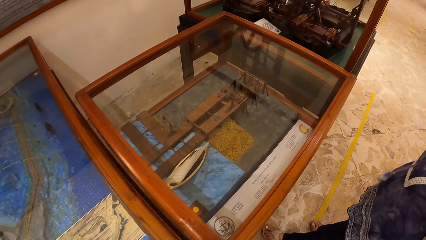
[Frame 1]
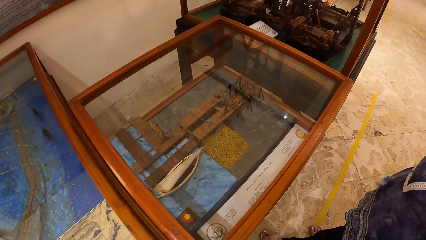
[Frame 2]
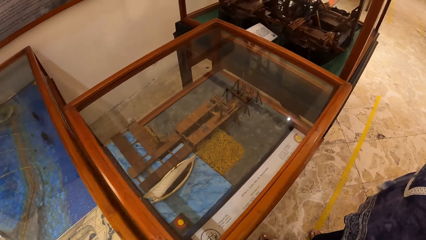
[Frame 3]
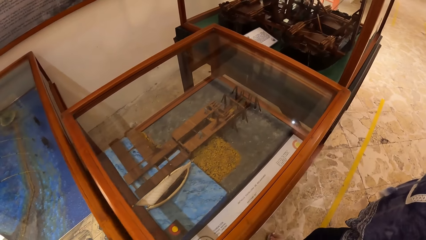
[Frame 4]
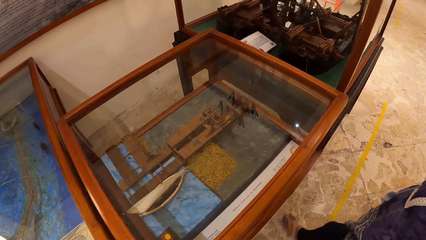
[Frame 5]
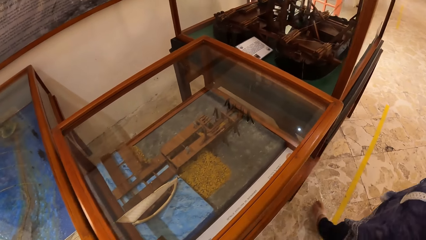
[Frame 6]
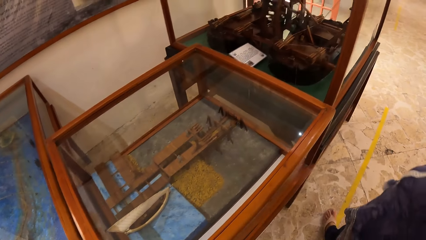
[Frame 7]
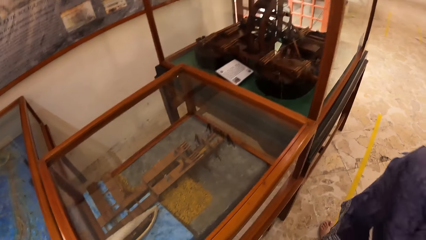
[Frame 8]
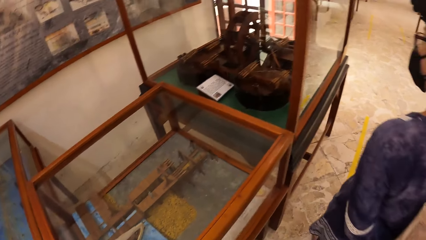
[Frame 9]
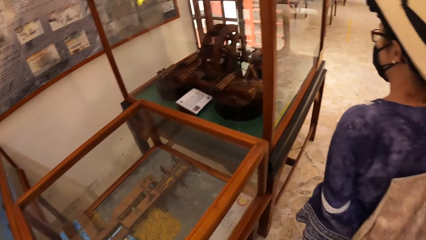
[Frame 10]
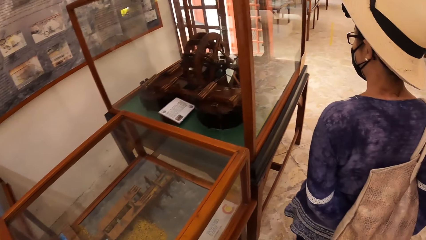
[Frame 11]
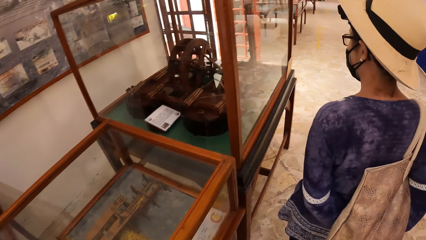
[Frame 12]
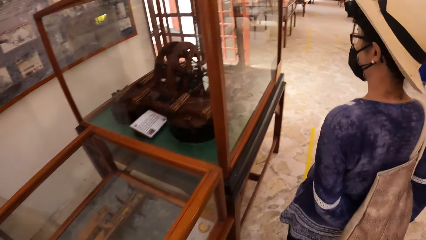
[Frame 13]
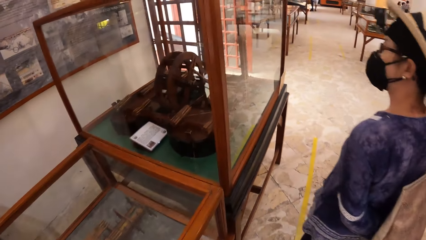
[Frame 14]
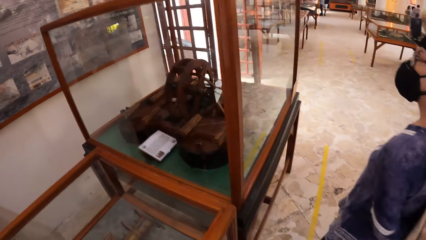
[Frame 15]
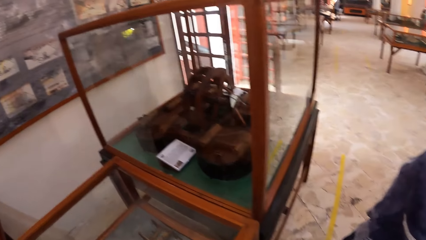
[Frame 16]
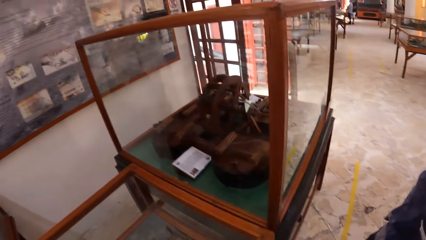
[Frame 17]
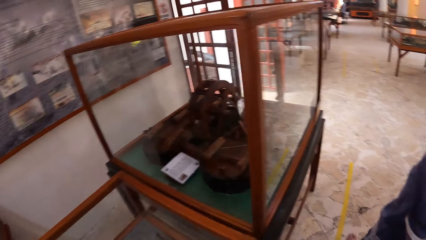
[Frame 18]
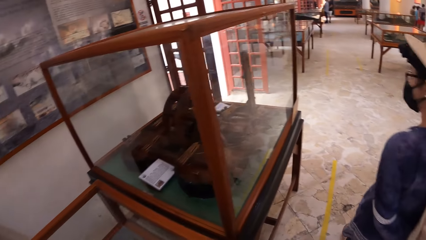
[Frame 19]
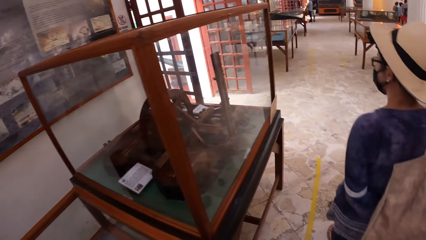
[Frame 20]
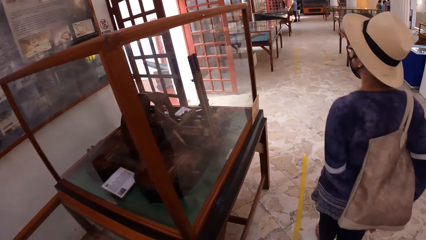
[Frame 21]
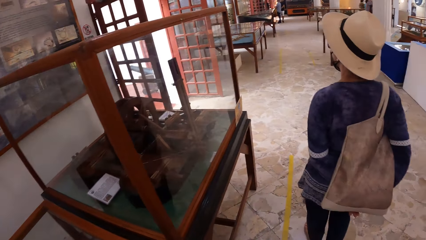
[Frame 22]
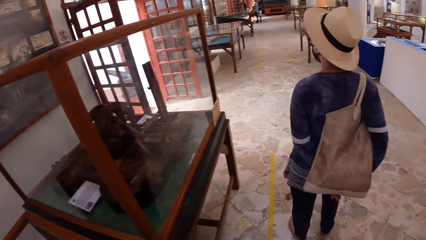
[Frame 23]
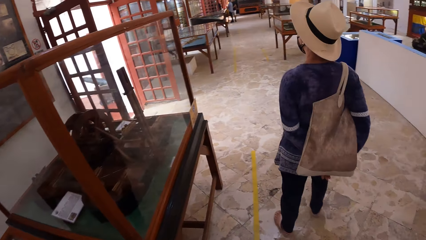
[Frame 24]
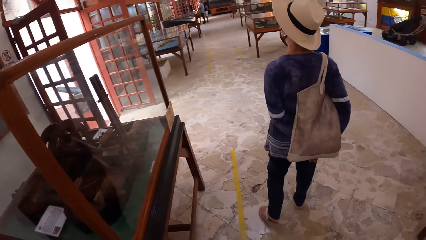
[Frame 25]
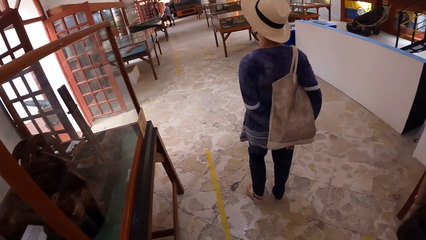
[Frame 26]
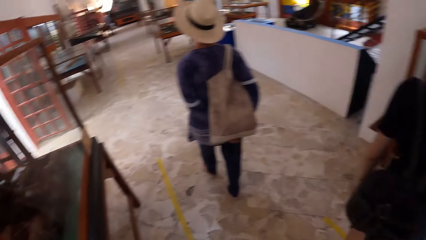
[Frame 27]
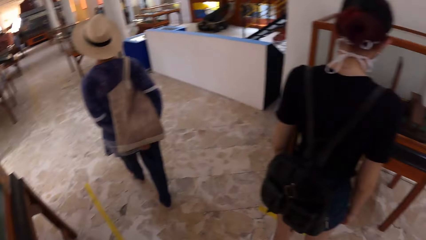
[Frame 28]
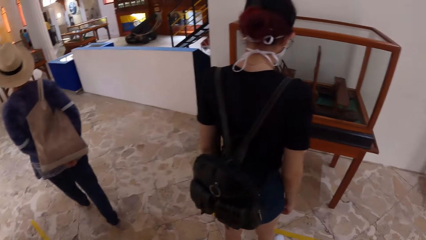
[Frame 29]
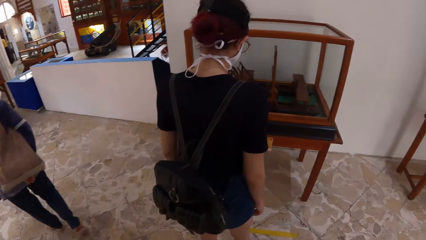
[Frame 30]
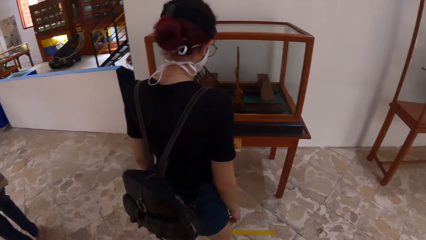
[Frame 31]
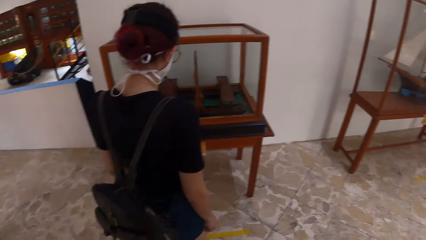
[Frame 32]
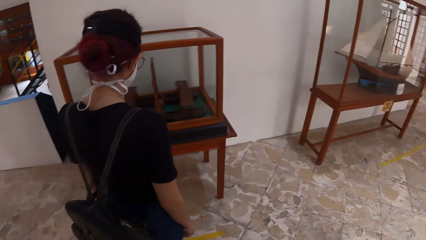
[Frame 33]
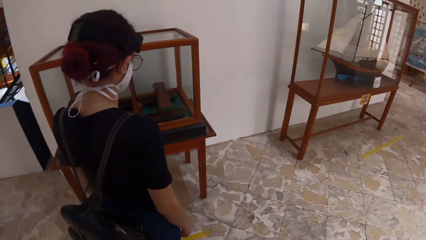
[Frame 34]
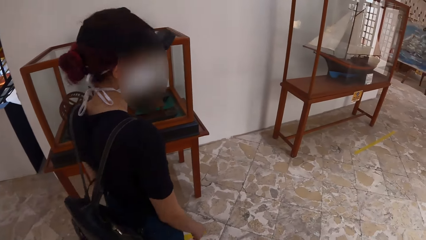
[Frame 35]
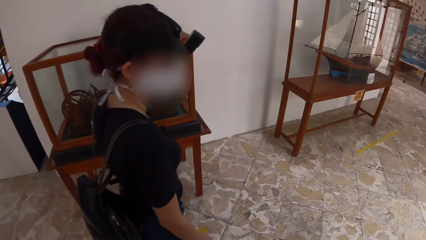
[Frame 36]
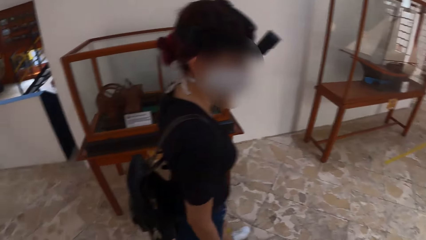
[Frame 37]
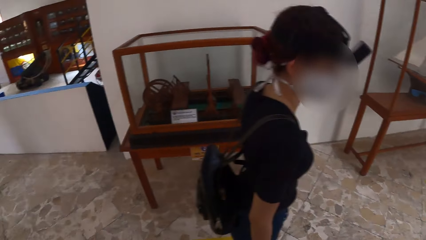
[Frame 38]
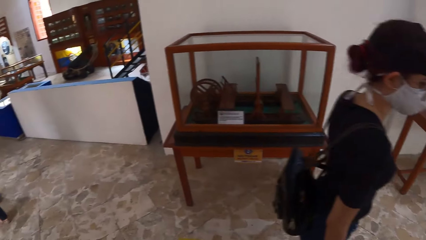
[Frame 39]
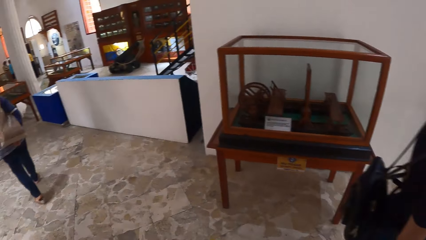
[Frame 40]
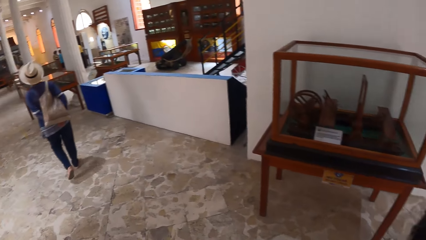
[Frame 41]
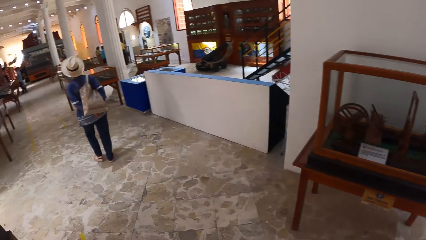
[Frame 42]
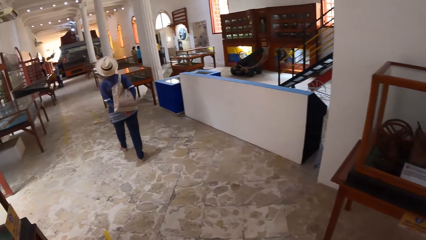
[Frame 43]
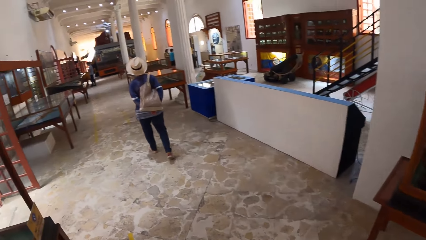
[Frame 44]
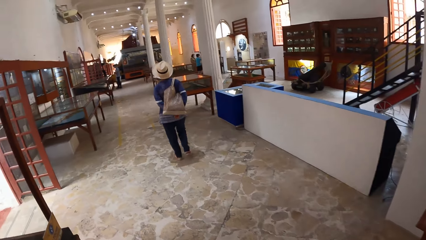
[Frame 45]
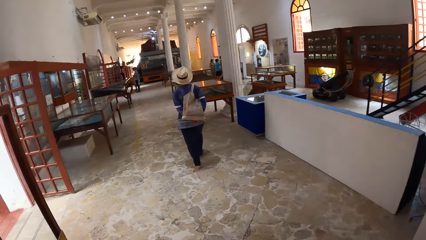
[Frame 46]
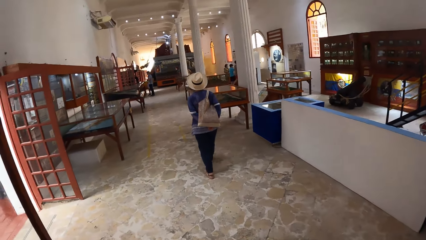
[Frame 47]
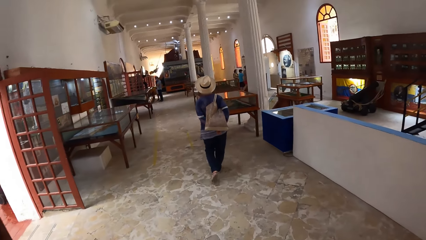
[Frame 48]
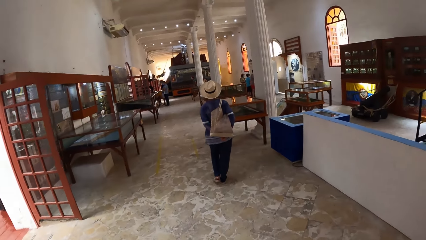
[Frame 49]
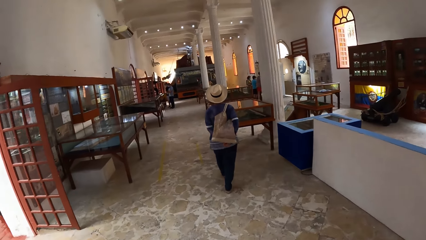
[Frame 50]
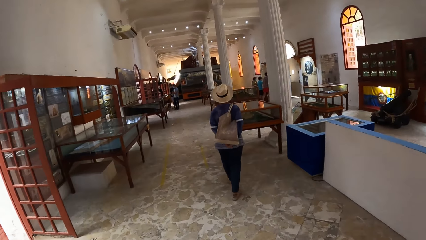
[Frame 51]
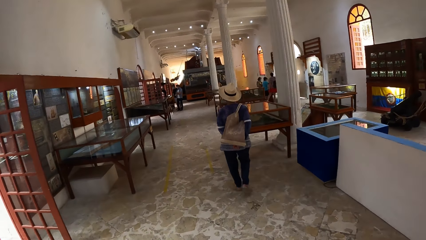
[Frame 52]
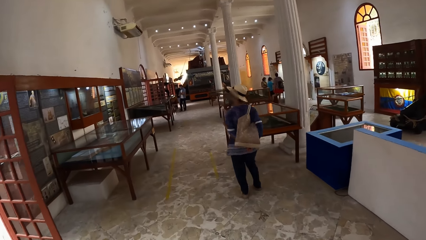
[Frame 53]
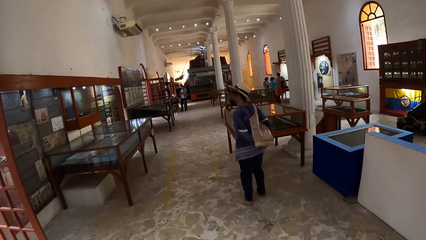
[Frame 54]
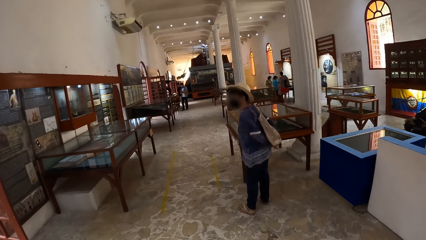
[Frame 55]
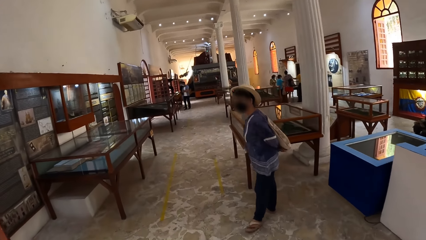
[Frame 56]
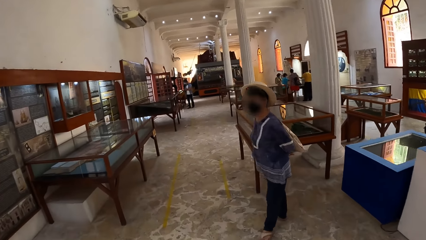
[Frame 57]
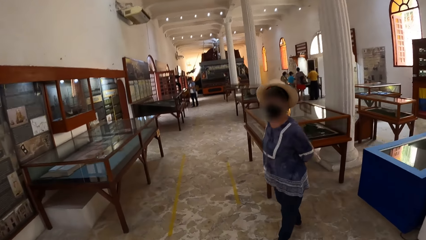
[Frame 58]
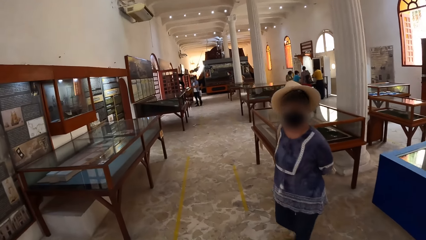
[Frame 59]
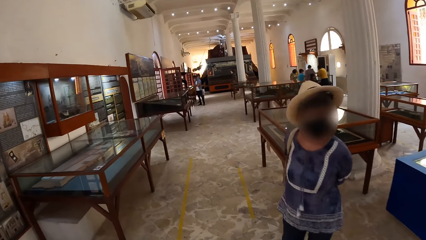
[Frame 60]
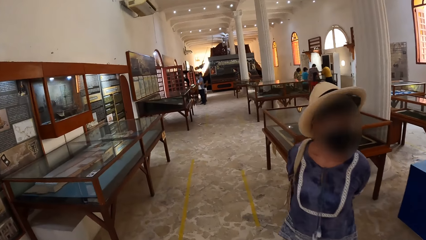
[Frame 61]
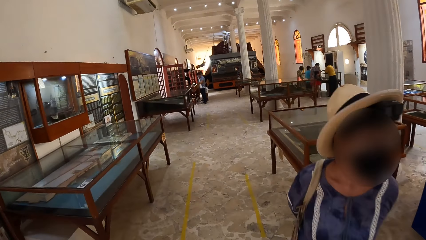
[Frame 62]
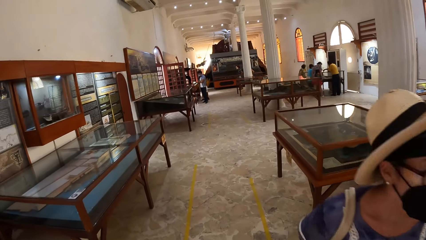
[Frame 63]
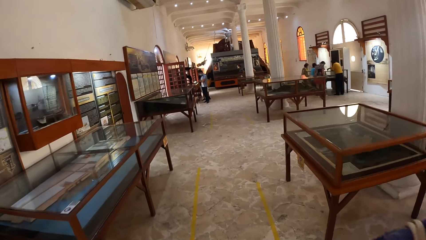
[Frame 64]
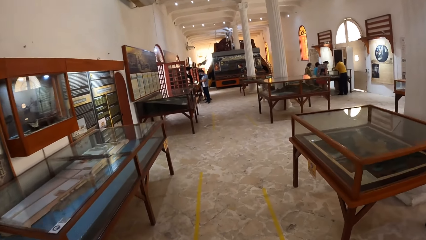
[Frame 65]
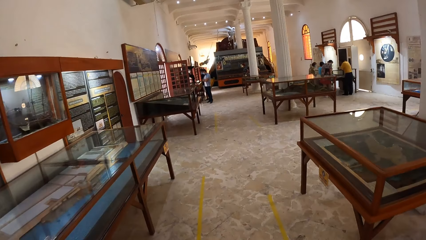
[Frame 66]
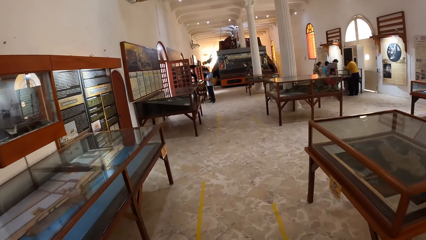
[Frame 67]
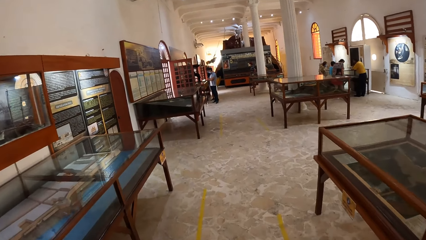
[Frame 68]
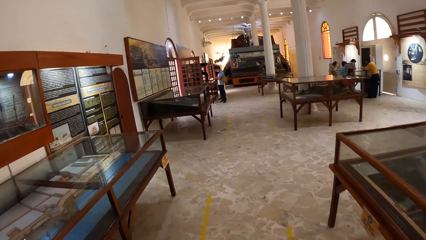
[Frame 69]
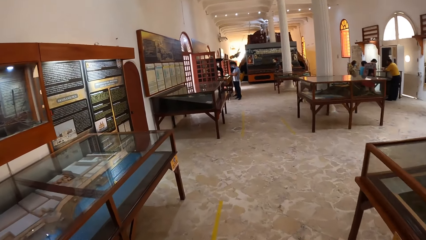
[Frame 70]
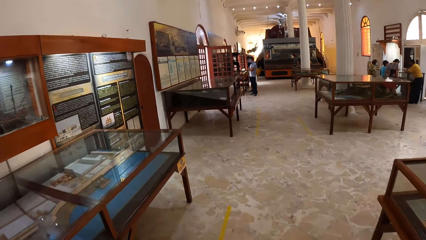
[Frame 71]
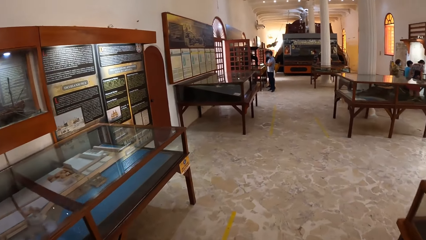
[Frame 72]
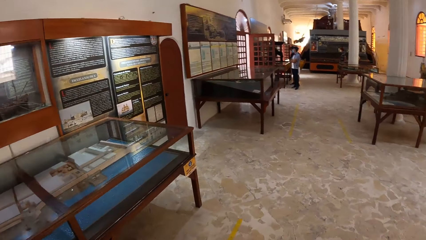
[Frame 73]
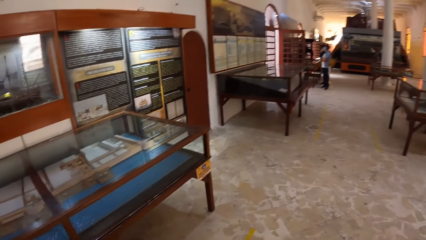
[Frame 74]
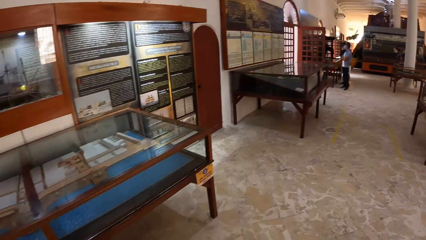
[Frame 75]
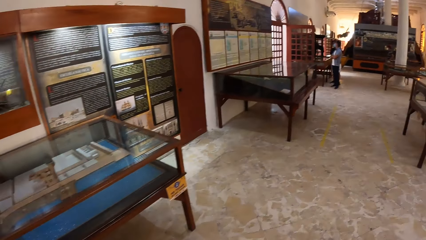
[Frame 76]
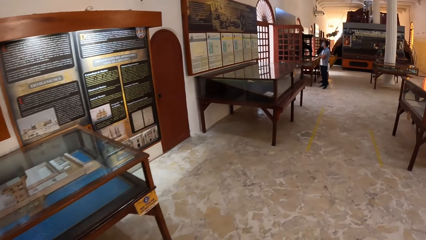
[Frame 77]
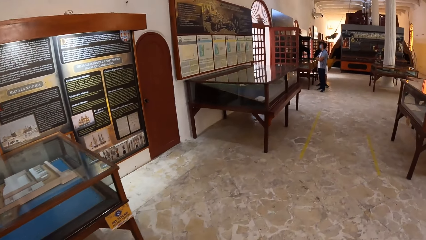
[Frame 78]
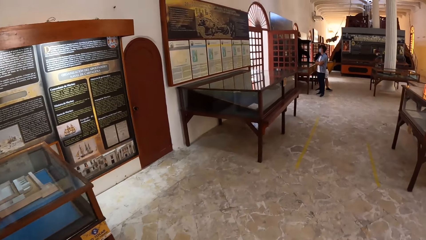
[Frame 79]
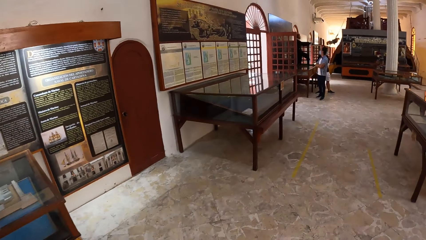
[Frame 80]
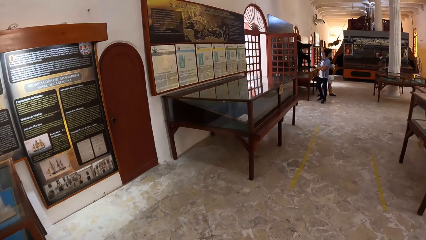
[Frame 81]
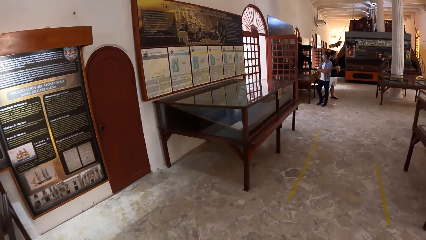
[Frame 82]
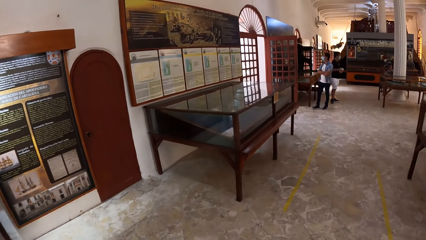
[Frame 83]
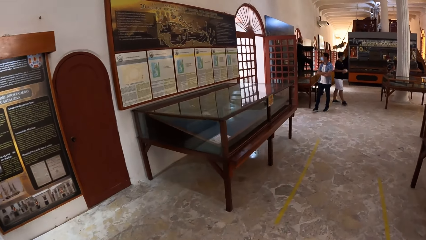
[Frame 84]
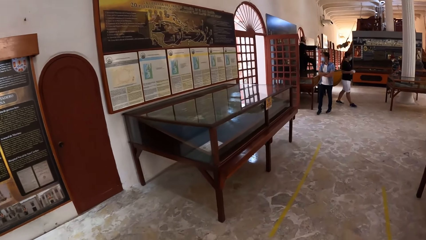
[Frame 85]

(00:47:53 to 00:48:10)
The woman walks towards an artifact in a show glass. The camera wearer walks around. Another lady walks around. The camera wearer walks around.
